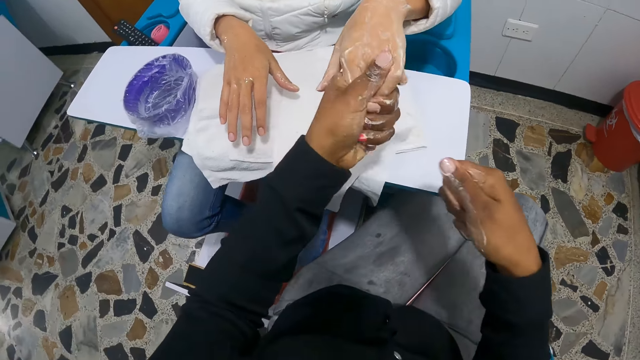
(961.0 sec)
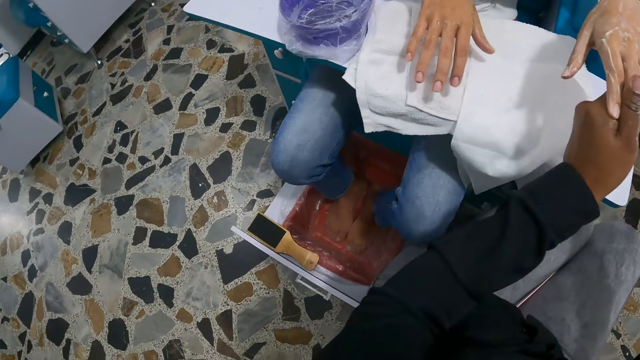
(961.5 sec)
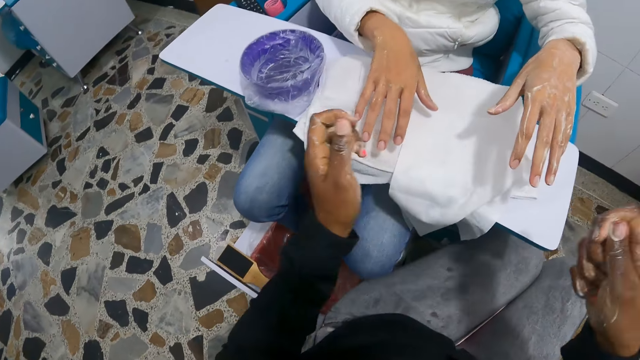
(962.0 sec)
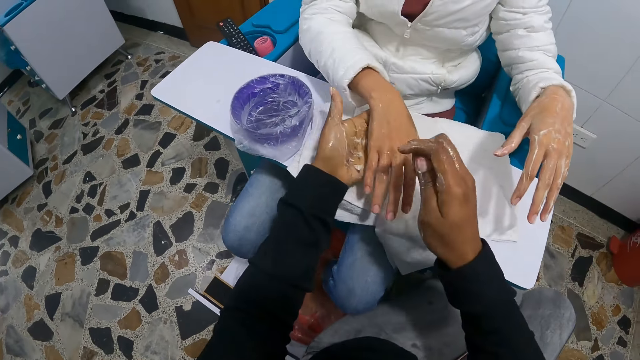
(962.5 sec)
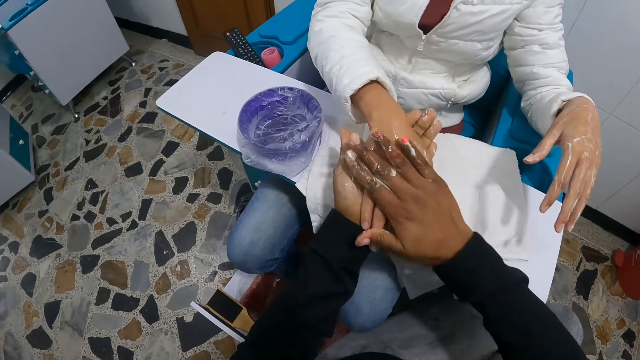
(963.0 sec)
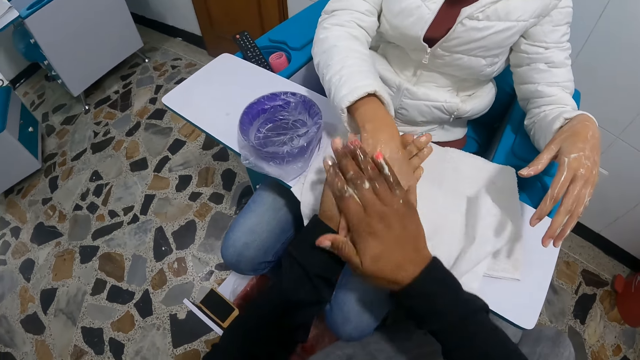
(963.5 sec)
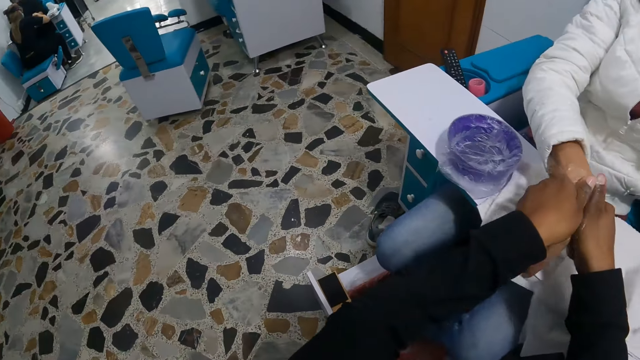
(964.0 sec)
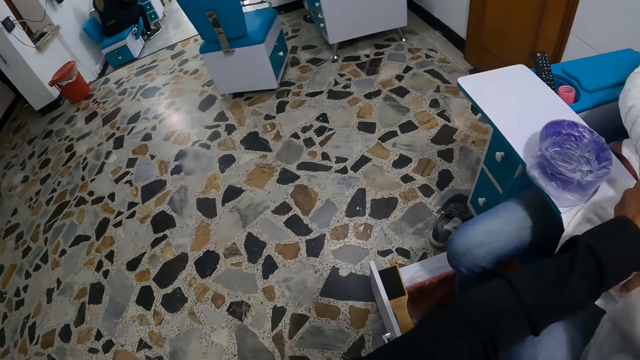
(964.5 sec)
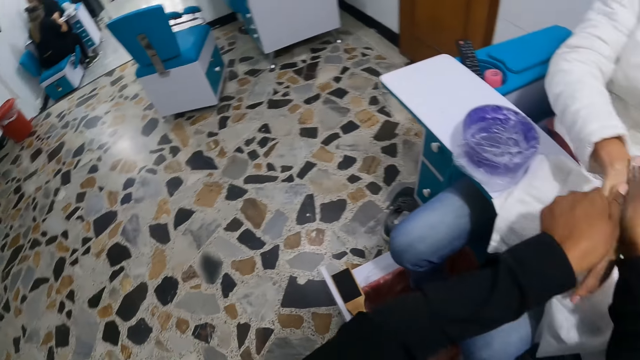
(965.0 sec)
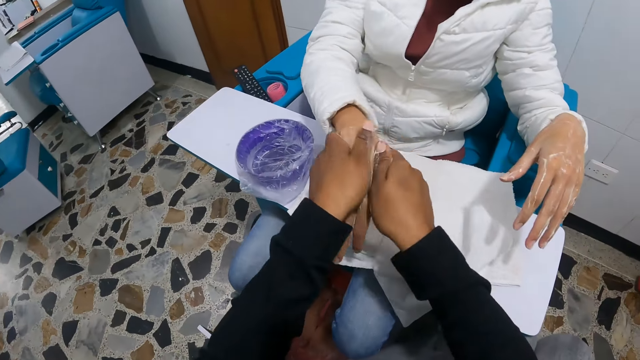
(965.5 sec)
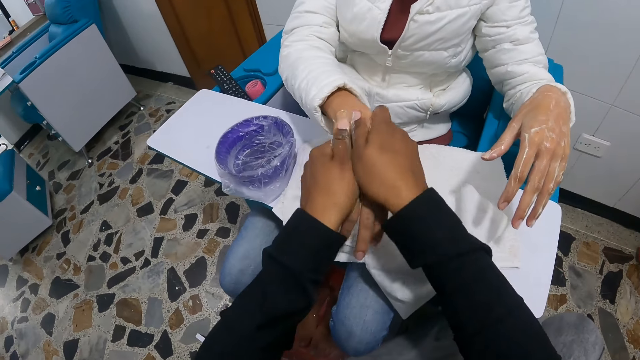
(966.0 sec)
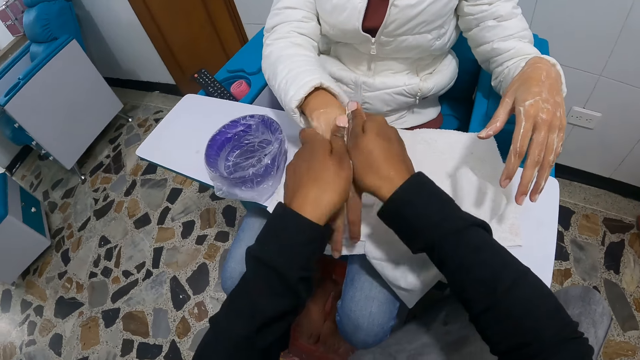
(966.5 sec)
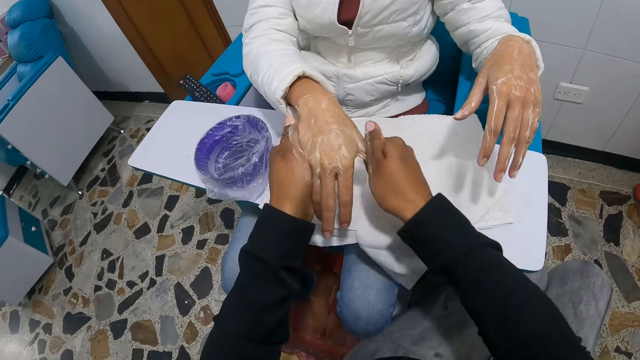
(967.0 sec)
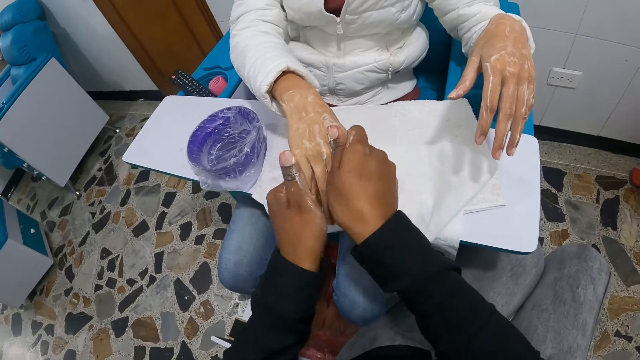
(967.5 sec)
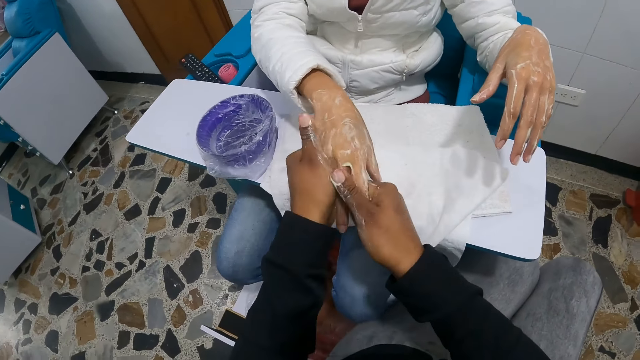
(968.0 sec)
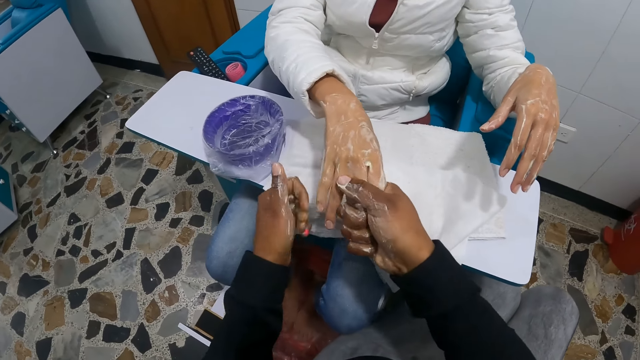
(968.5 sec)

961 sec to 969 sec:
The camera wearer rubs the soap on the woman's right hand. She looks around.

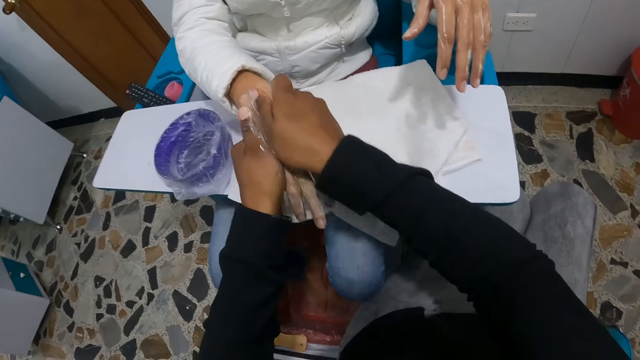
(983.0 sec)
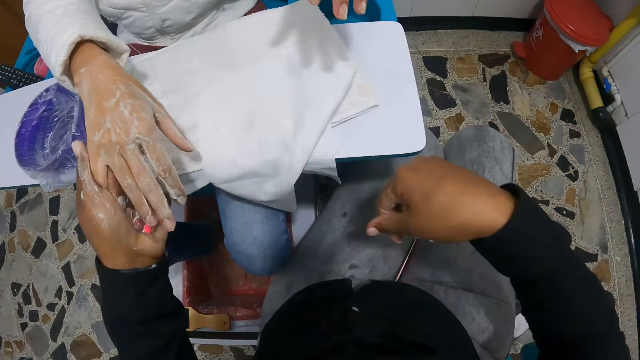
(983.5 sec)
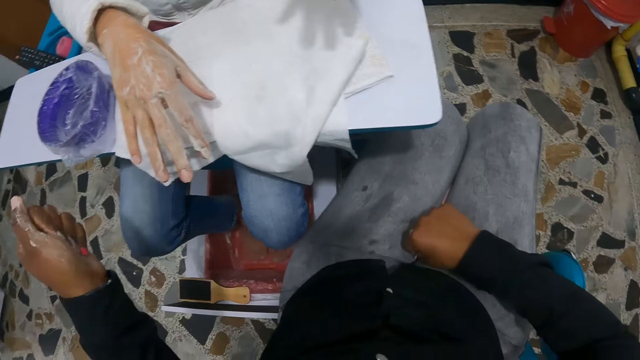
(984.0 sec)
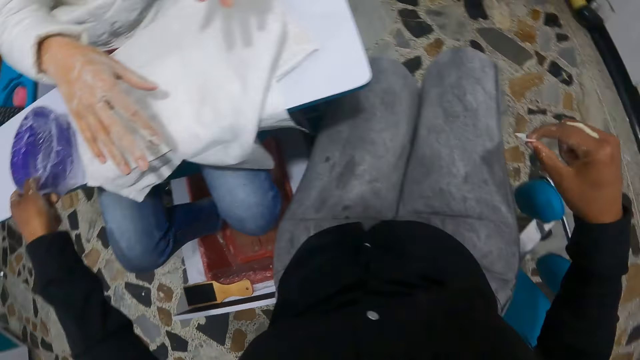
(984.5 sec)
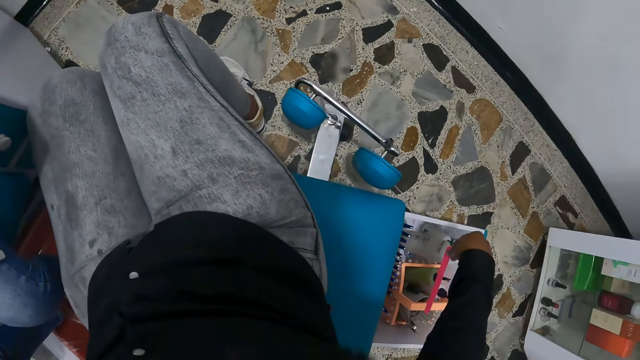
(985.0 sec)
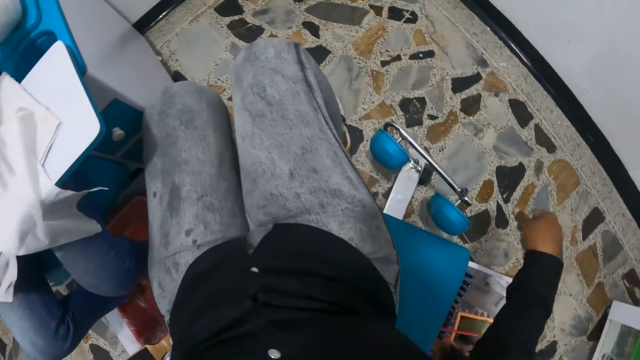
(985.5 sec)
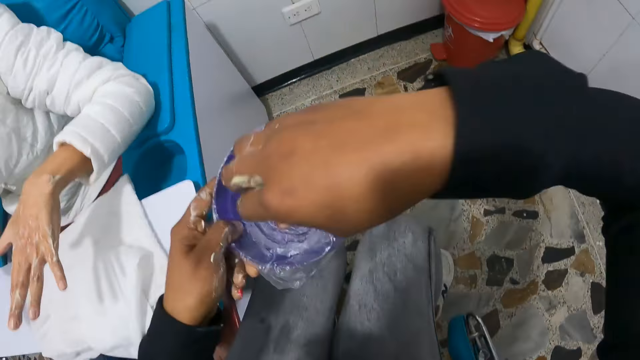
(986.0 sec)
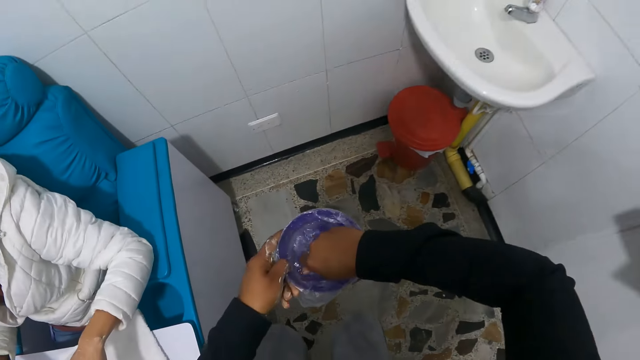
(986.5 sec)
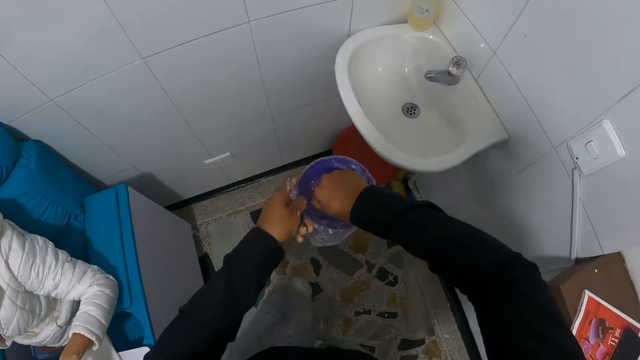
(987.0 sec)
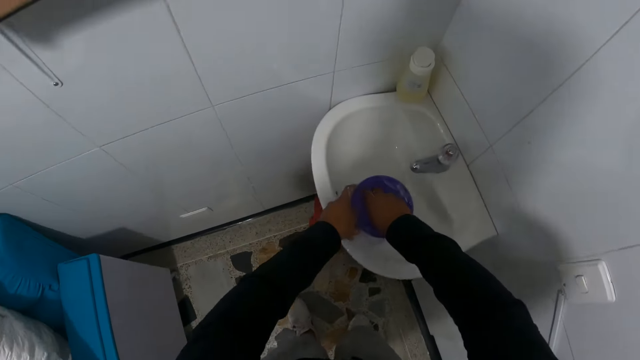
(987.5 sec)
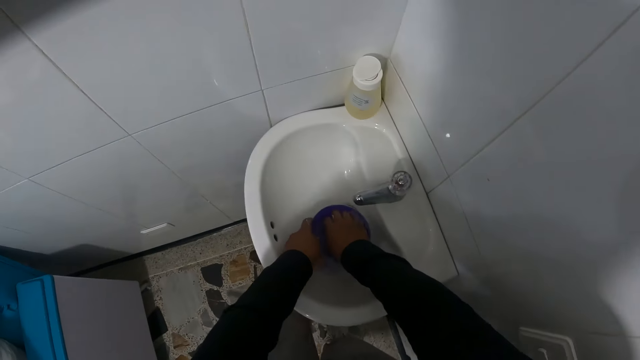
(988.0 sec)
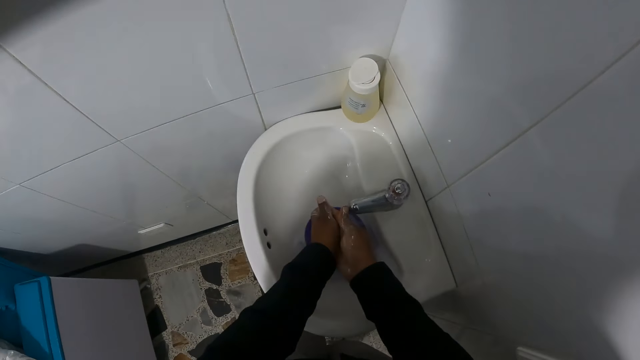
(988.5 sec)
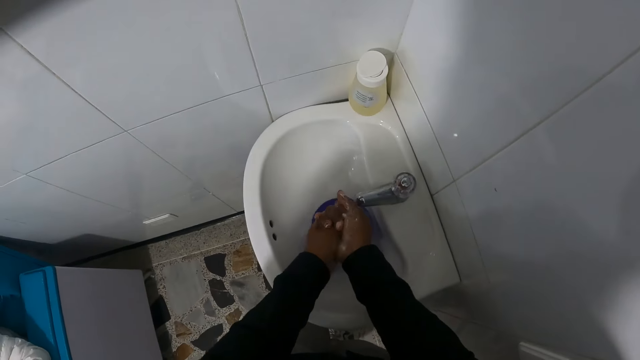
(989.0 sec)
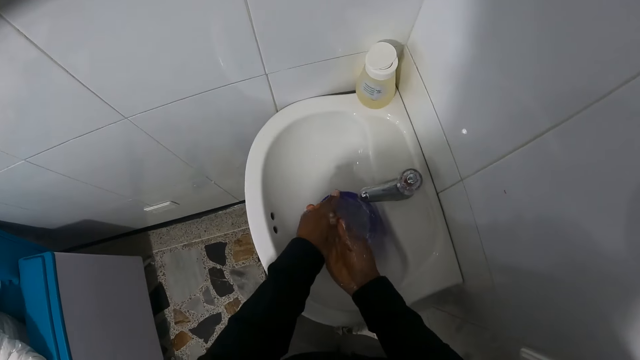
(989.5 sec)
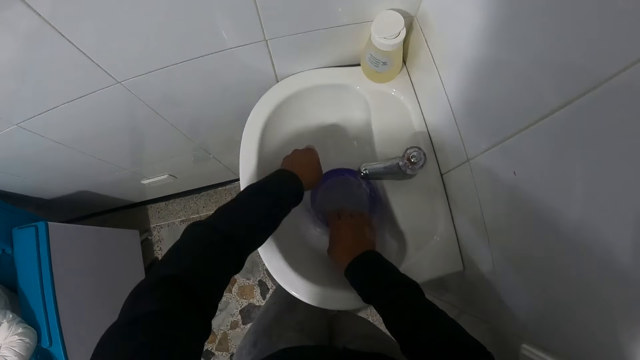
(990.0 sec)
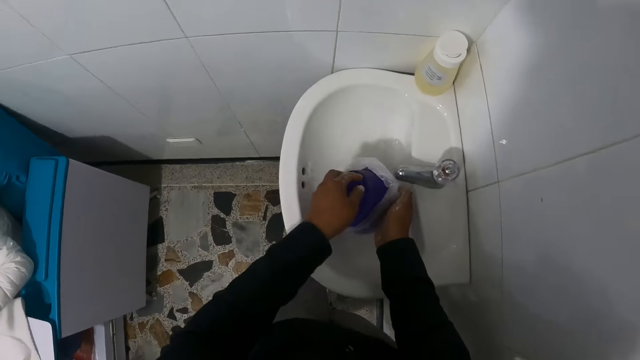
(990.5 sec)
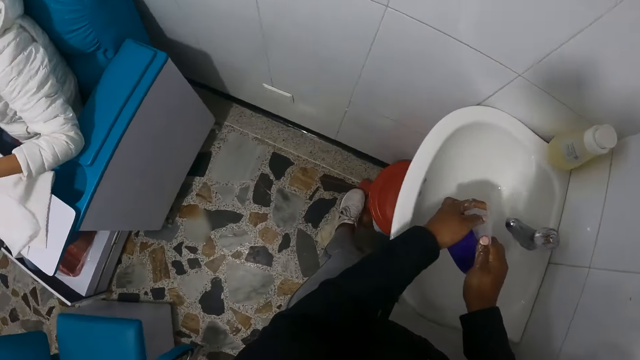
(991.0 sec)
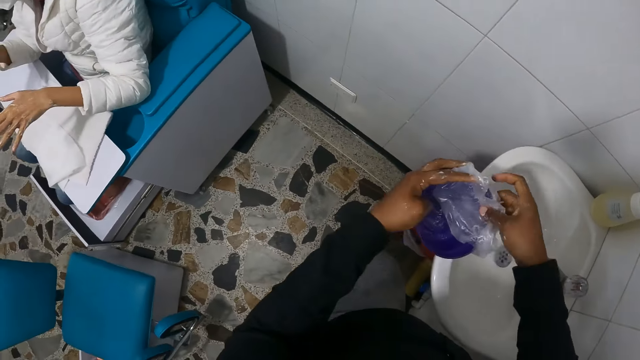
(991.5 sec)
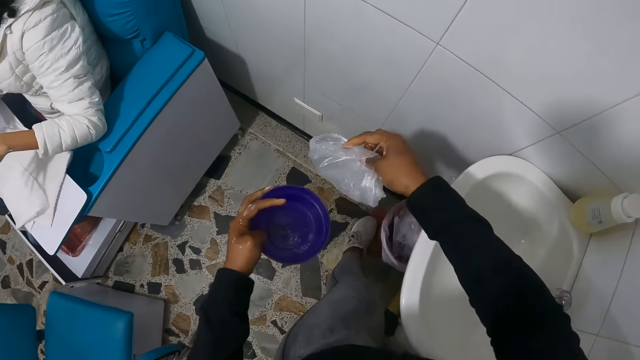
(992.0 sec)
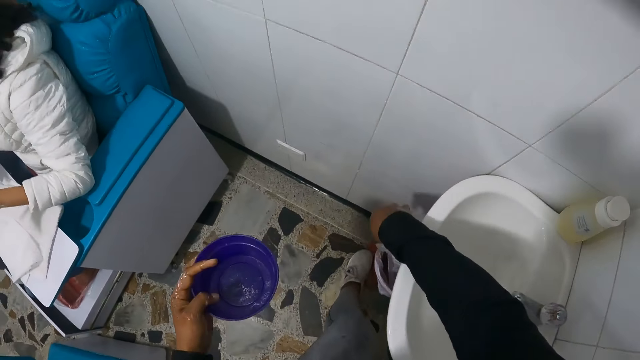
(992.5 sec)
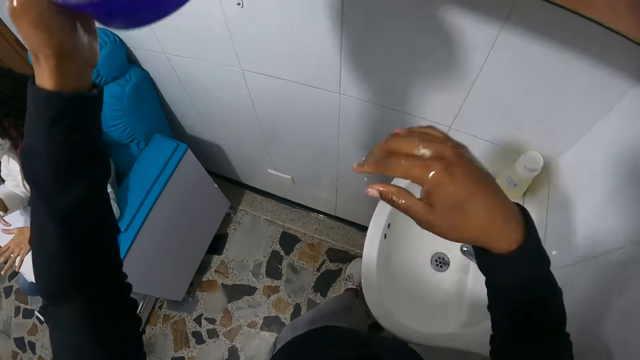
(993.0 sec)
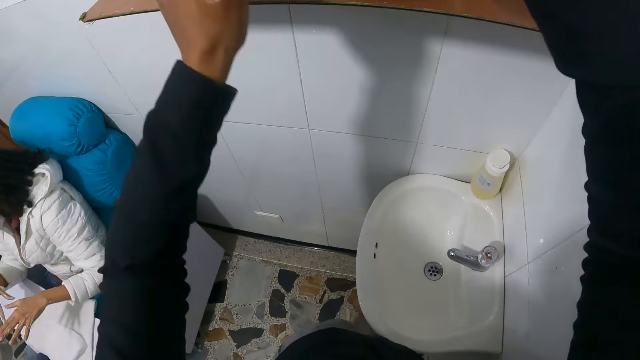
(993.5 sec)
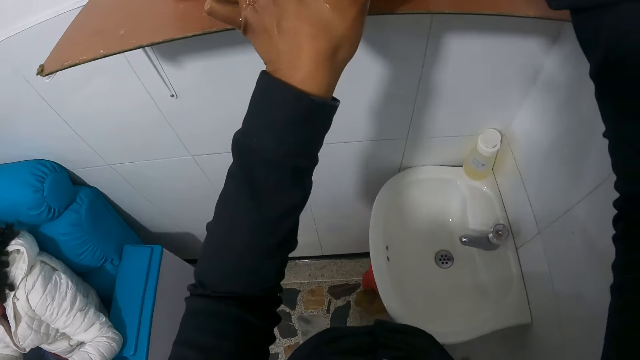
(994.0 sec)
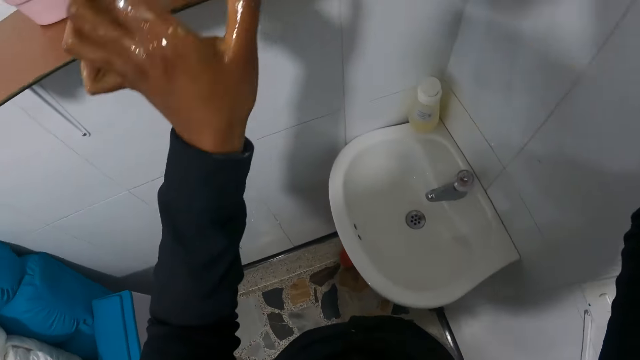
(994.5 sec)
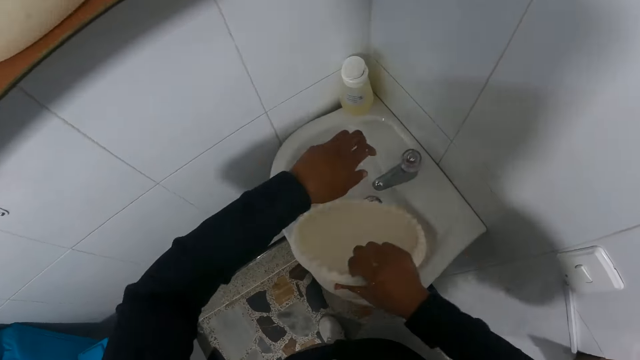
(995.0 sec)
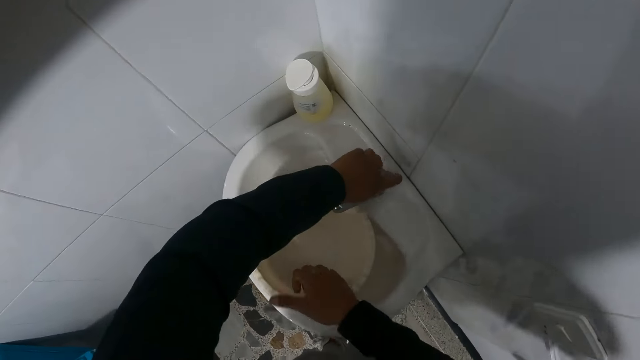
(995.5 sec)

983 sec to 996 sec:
The camera wearer takes the nail file from her laps with her right hand. She takes the bowl of water from the plank with her left hand. She drops the nail file inside the nail tool box on the floor with her right hand. She rinses her right hand inside the bowl of water in her left hand. She stands up and walks. She drops the bowl of water inside a sink with her left hand. She rinses her hands inside the bowl in the sink. She pours the water from the bowl into the sink with her right hand. She removes a nylon from the bowl with her right hand. She drops the nylon inside a waste bin with her right hand. She places the bowl on top of a cabinet with her left hand. She brings out a bowl or basin from the cabinet with her right hand. She puts the basin in the sink.
